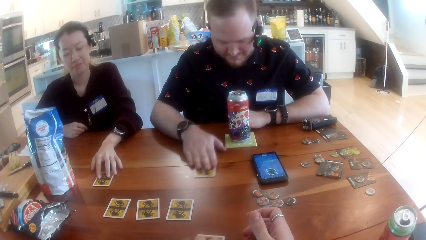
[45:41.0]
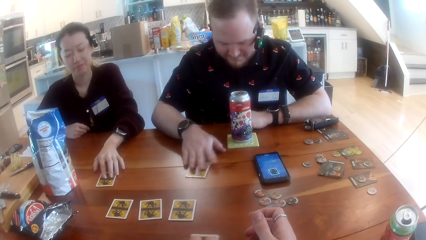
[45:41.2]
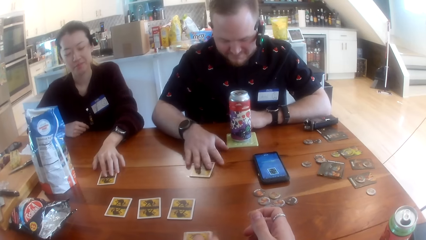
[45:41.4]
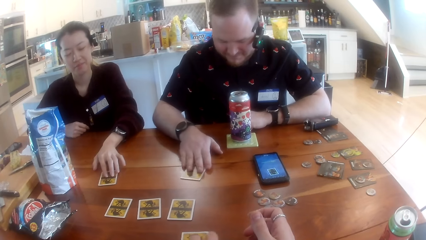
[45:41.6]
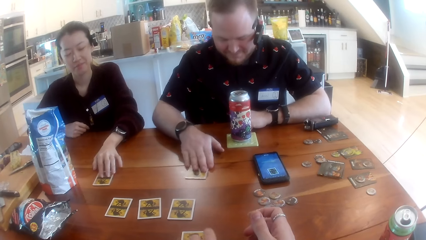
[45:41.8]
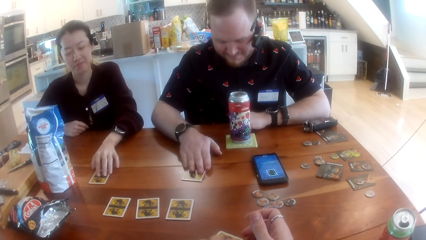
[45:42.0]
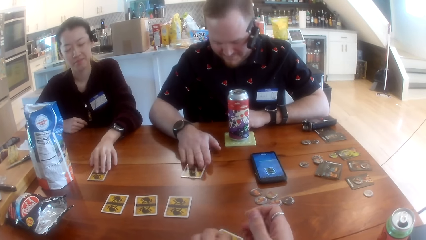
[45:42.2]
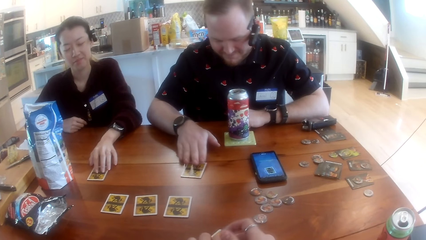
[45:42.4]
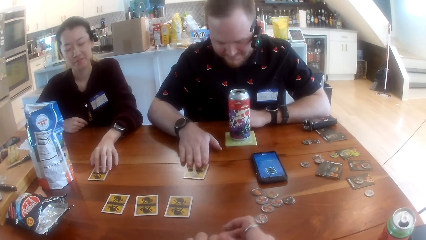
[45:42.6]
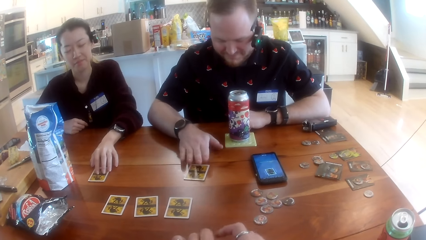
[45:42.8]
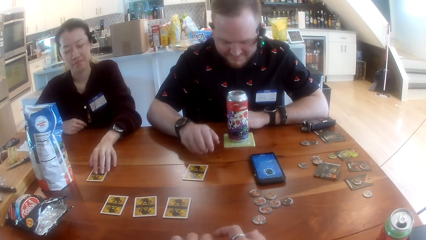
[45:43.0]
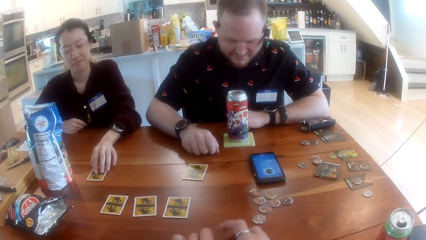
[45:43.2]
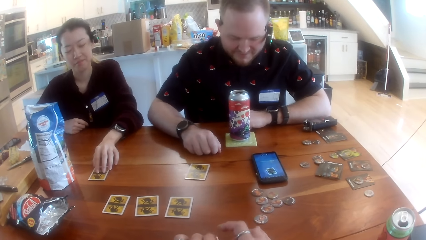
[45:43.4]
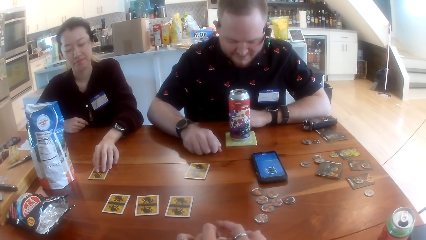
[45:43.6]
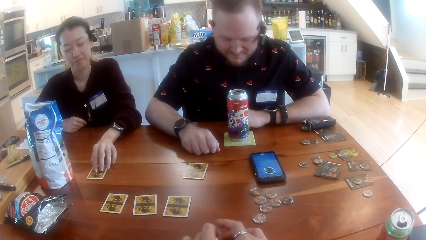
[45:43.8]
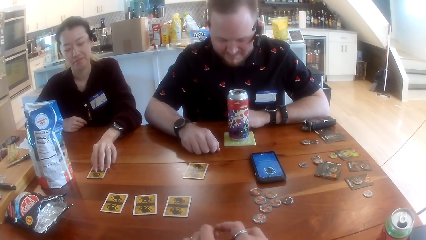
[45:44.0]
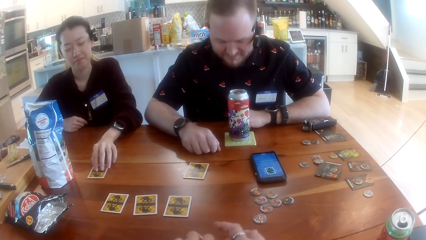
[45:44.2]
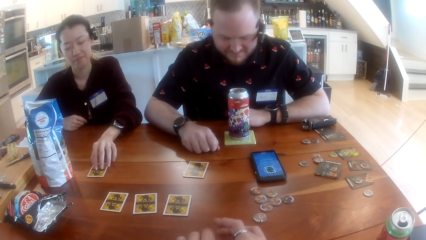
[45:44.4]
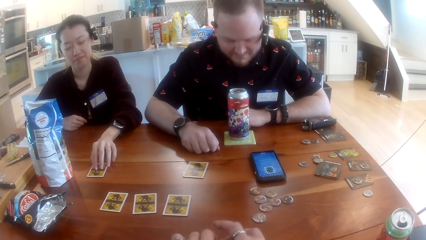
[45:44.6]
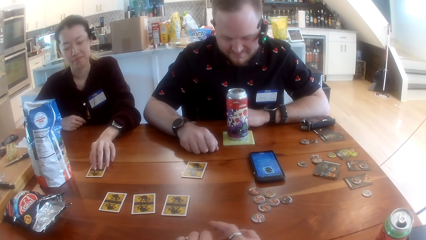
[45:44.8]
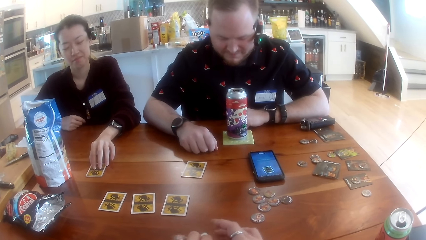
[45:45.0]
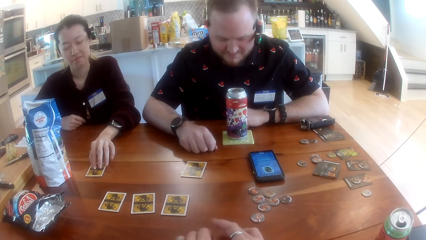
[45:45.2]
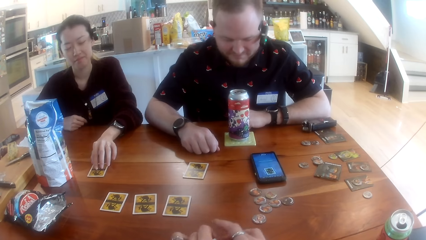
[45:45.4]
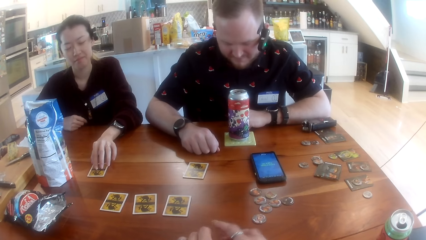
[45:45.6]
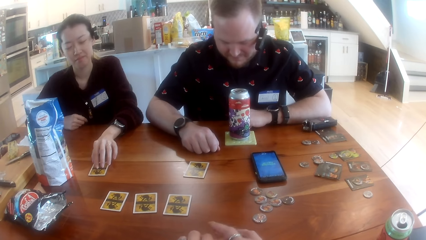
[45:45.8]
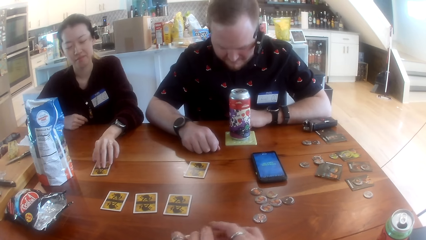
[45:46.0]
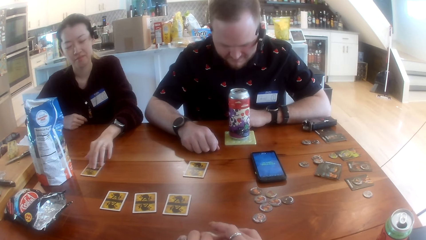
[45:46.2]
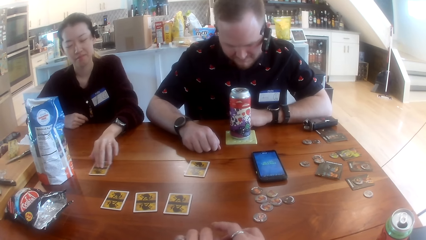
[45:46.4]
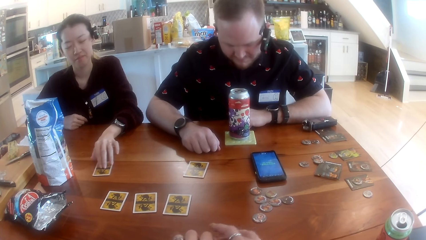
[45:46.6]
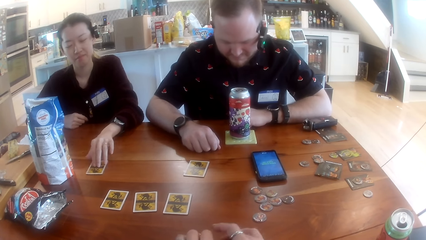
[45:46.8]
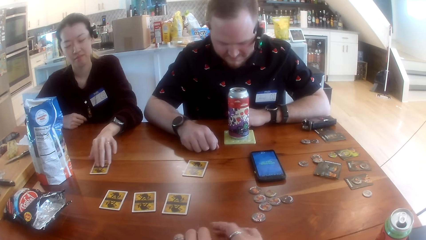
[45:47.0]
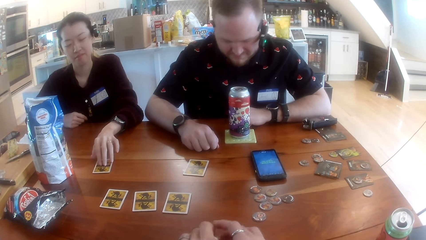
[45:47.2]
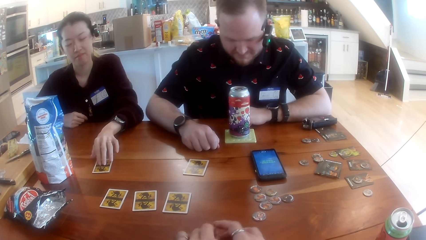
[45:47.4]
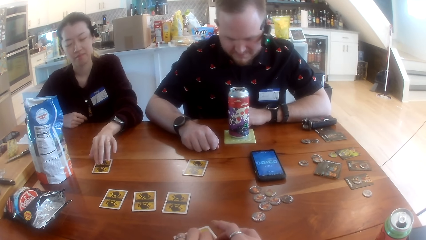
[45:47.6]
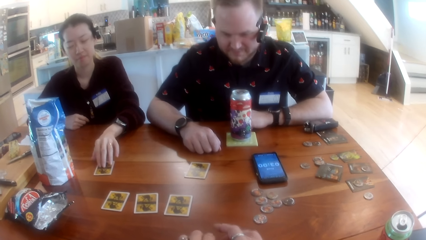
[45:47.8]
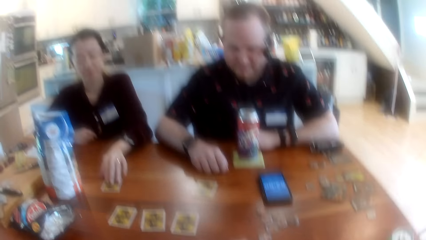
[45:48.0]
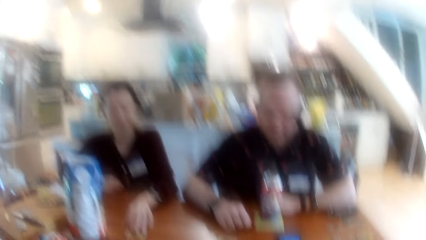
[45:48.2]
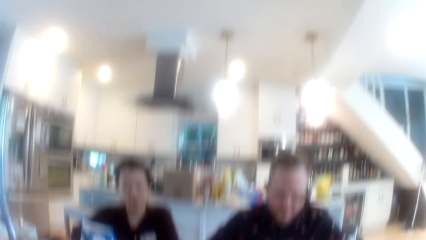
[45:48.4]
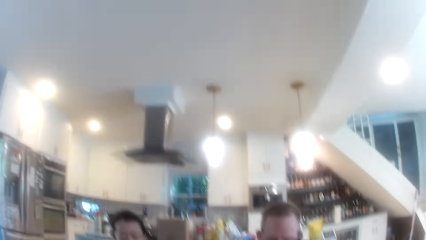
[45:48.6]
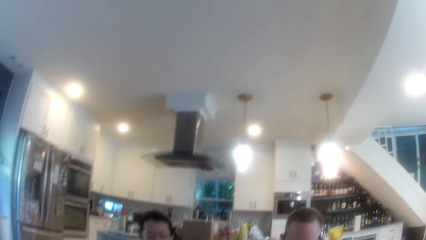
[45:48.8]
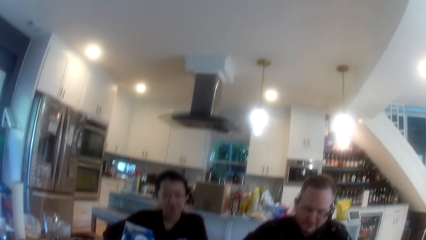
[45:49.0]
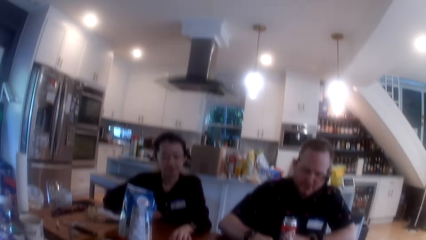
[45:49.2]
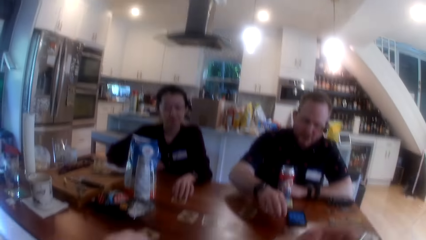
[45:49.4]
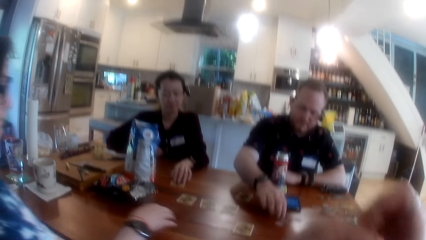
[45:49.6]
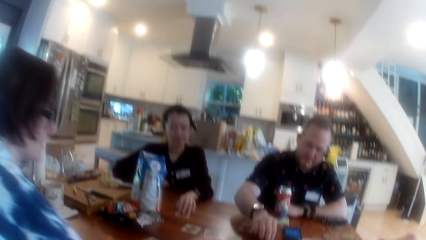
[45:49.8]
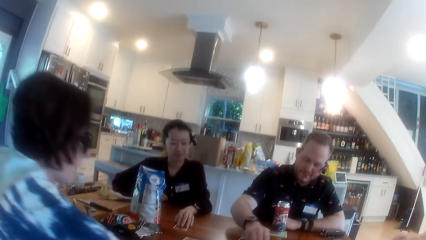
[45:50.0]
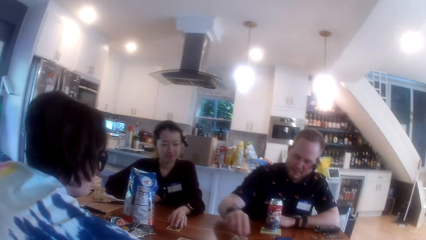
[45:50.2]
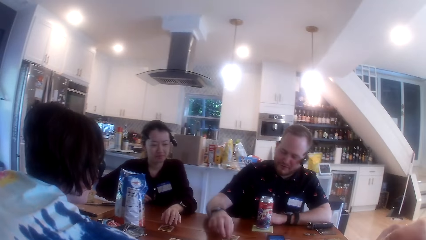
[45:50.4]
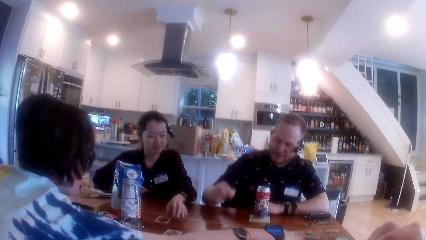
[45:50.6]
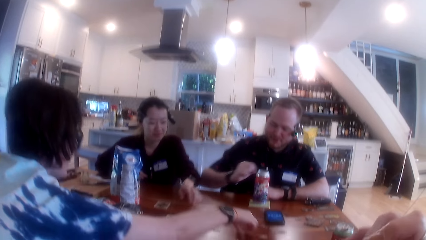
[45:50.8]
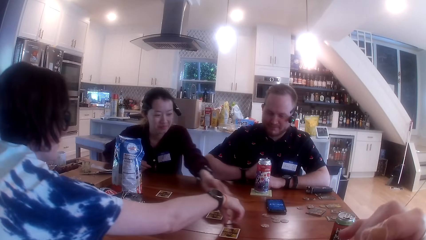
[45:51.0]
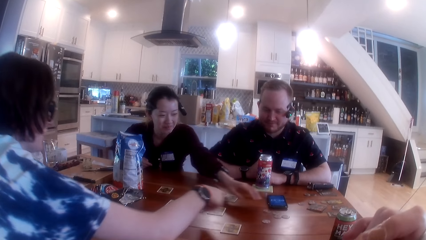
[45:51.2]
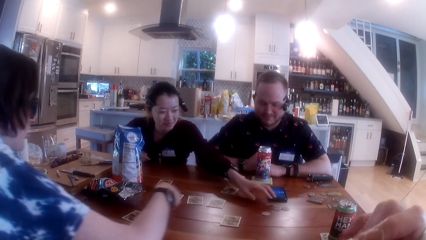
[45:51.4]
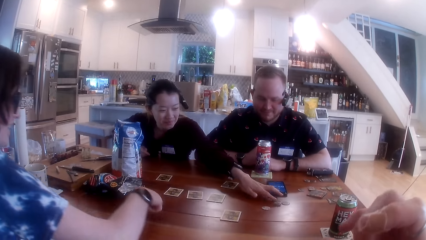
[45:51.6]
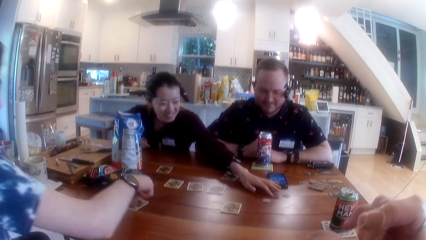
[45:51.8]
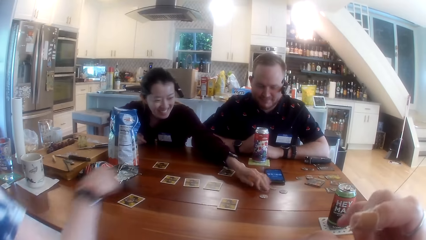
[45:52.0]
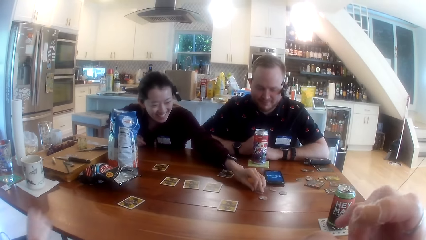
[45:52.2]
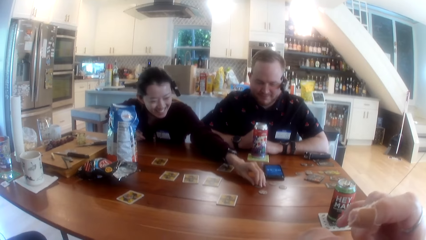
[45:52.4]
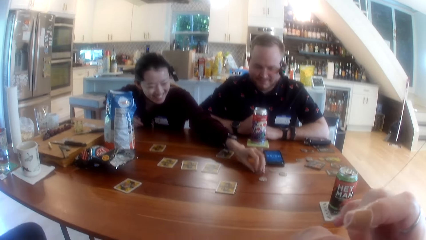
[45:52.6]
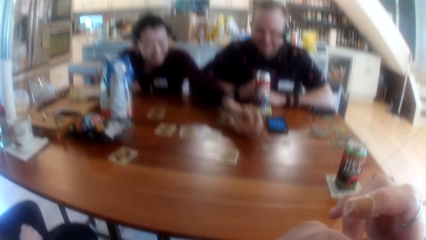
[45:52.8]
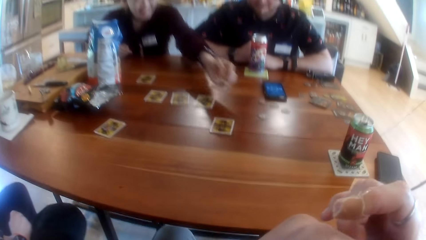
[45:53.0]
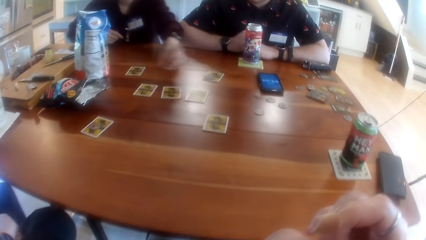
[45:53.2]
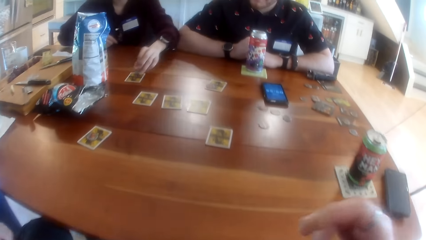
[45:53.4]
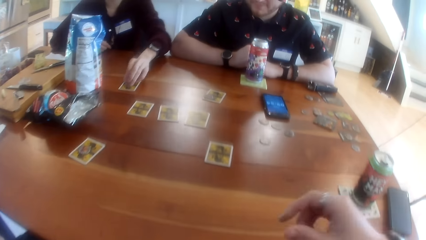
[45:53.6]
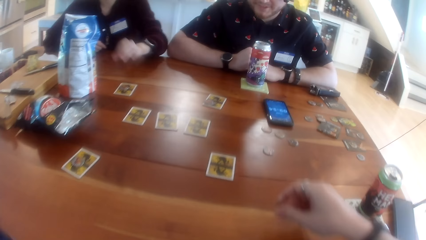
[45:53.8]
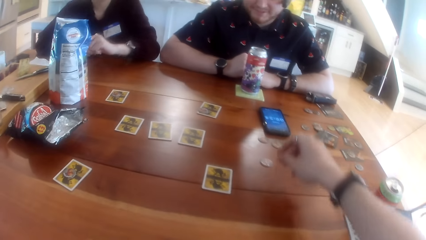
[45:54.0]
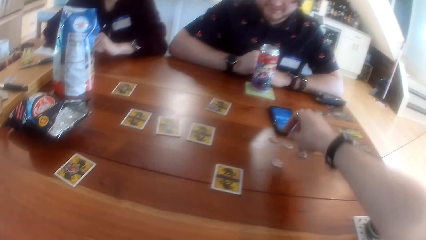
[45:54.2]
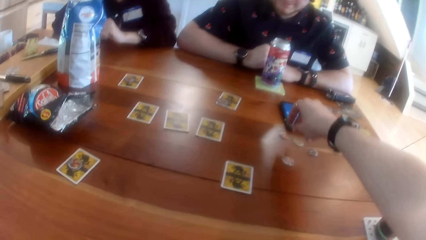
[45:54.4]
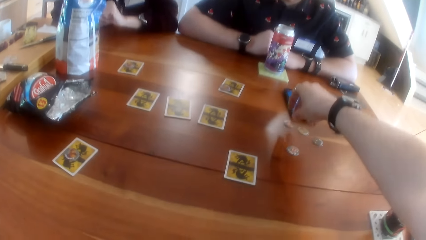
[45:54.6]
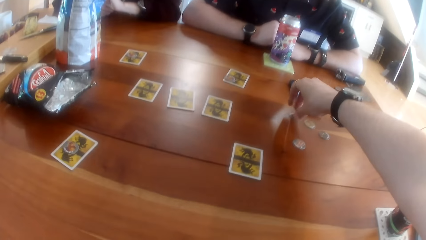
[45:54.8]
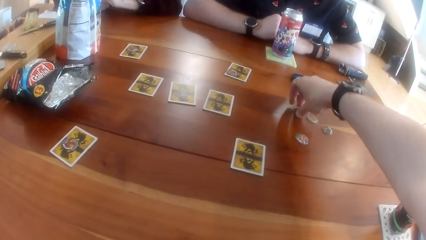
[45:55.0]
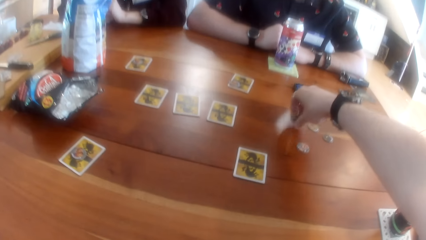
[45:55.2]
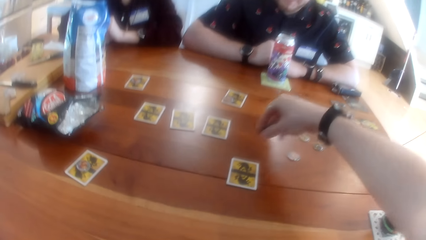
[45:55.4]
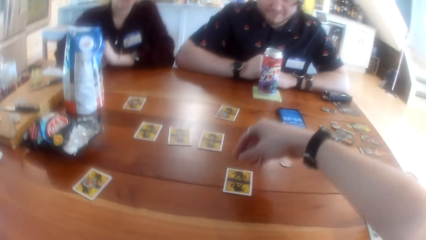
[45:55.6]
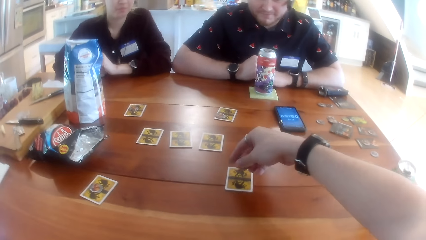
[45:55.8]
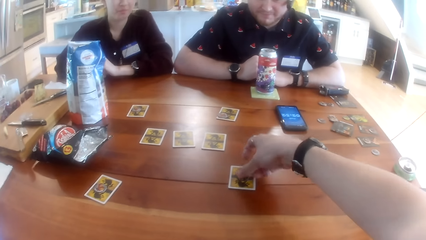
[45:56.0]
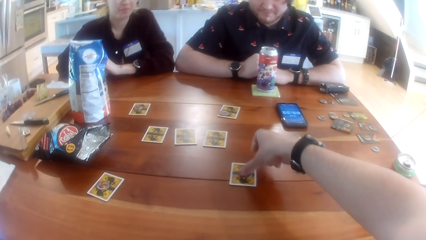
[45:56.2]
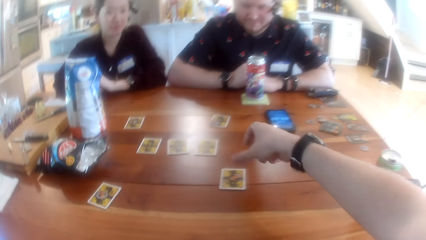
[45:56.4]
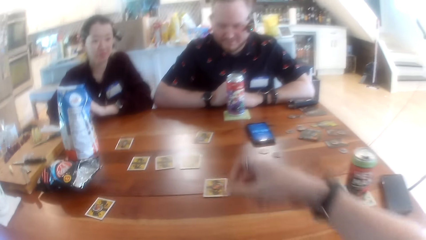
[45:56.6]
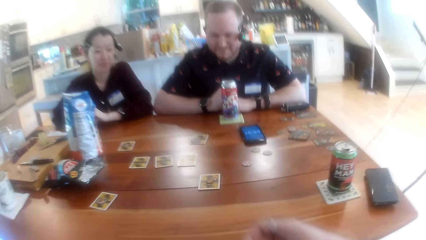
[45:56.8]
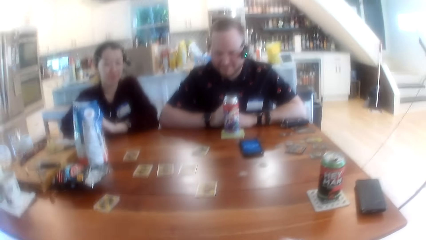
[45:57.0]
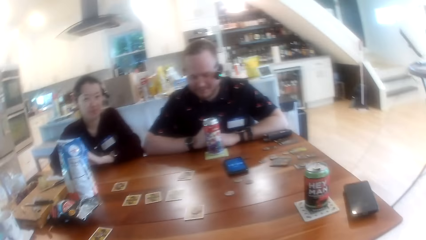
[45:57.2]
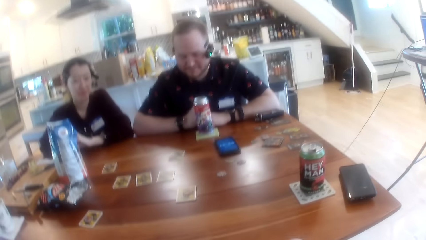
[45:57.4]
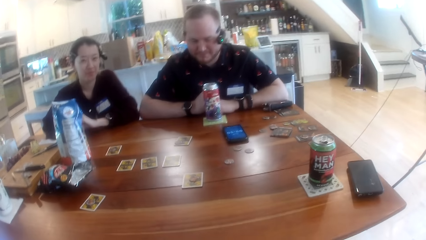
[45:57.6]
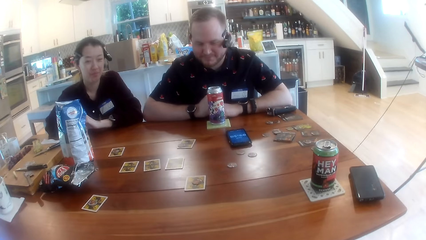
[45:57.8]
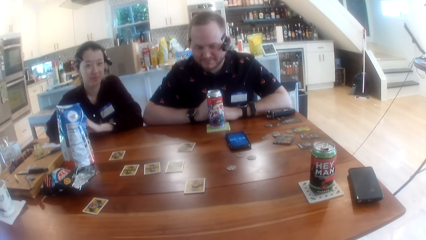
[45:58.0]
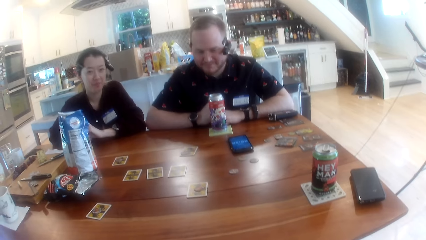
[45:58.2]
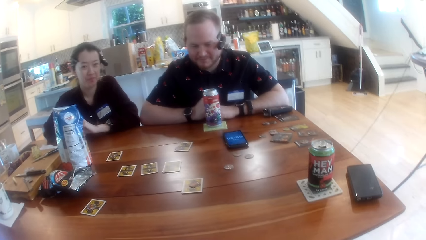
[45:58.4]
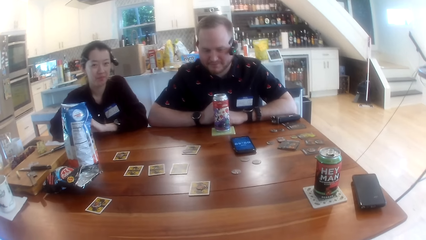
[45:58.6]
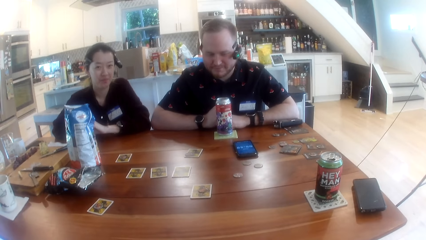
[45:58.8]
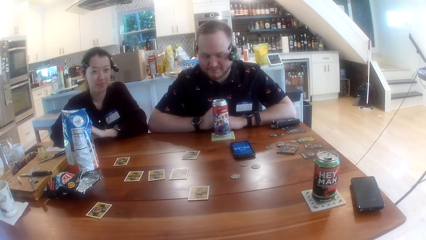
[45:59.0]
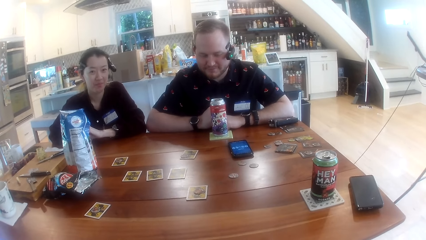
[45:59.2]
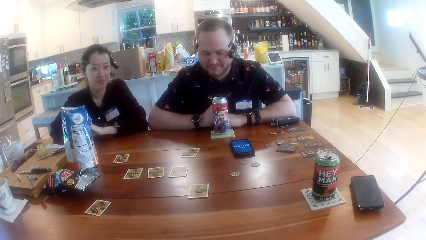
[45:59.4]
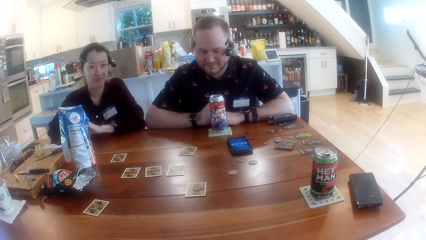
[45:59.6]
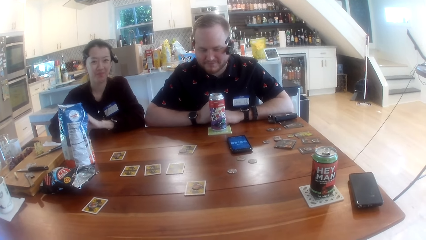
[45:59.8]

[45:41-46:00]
The camera wearer moves a card on the table with his left hand. A man releases the hand from the card and dances. A lady moves the card on the table. A woman pulls the card on the table with her right hand. The man touches the card on the table with his right hand, picks a coin from the table and taps the card on the table with his right hand. Another lady bends towards the table. The man places the coin on the card. The other lady picks a coin from the table. Another woman picks up a game chip or coin on the table with her left hand. The other lady places the coin on the card. The second woman drops the game chip on the card on the table with her left hand. The camera wearer stretches the hand towards the table. He picks up a game chip on the table with his right hand. He drops the game chip on the card on the table with his right hand. He looks at the man and the second woman.
